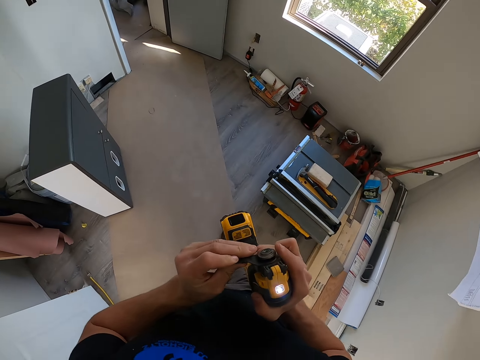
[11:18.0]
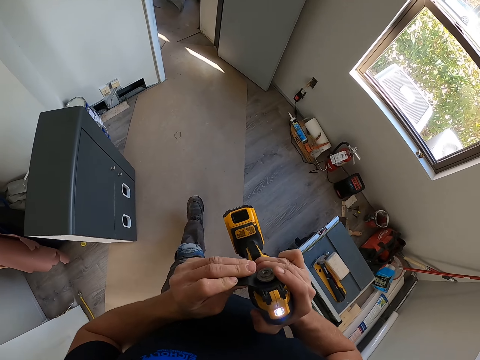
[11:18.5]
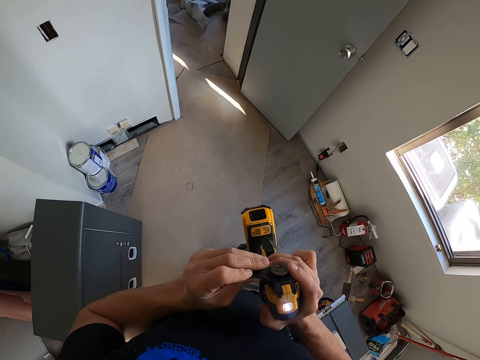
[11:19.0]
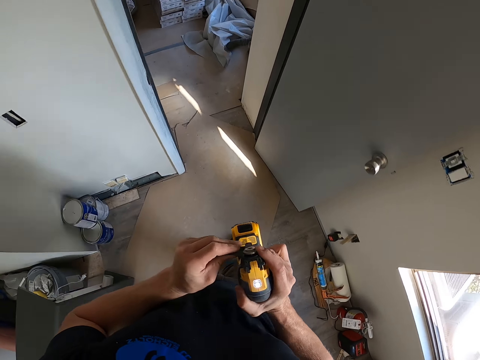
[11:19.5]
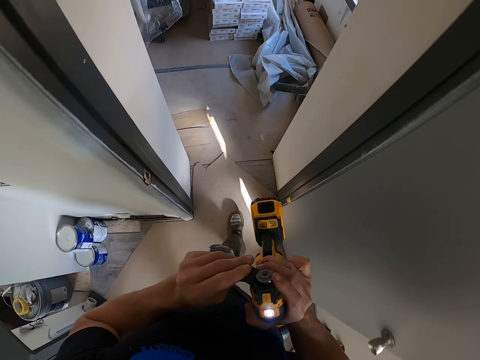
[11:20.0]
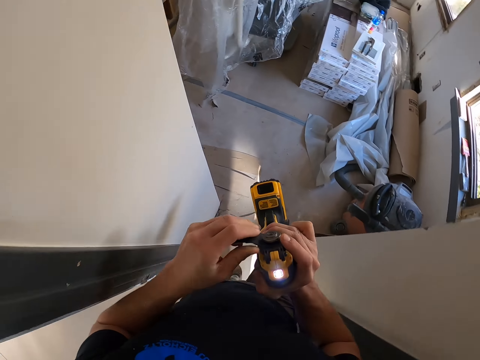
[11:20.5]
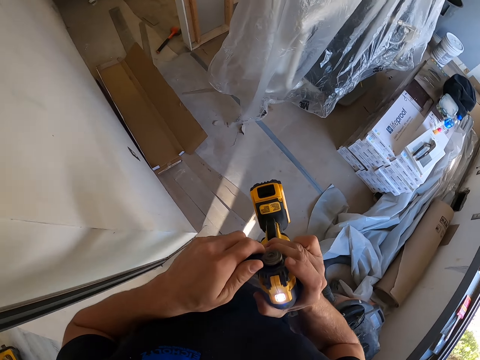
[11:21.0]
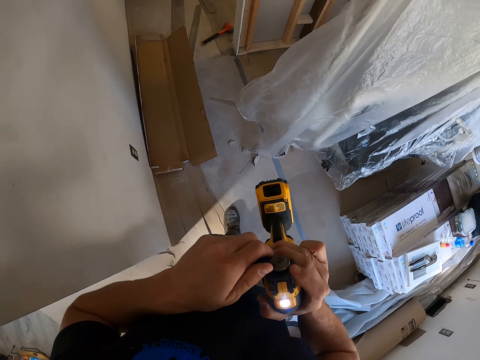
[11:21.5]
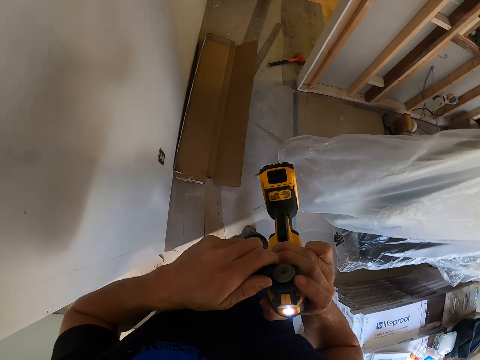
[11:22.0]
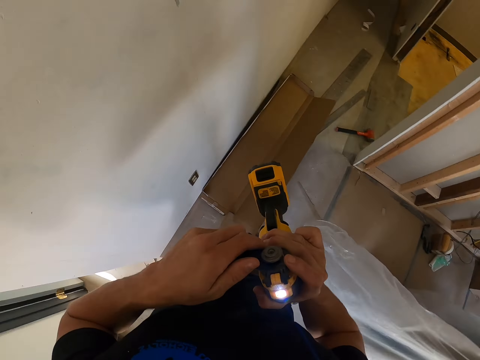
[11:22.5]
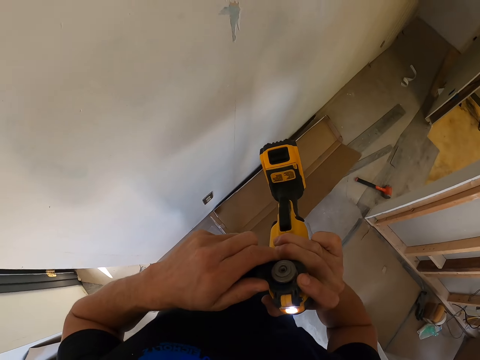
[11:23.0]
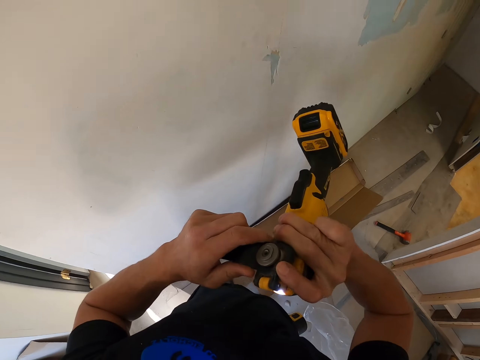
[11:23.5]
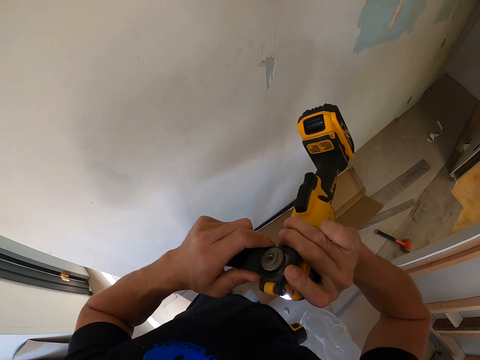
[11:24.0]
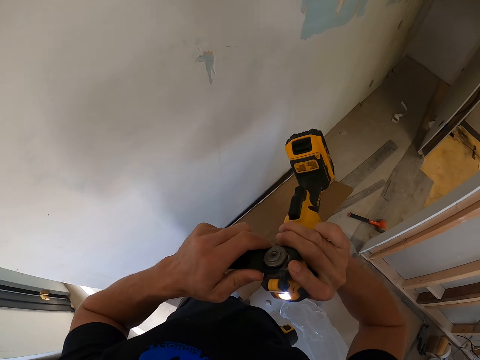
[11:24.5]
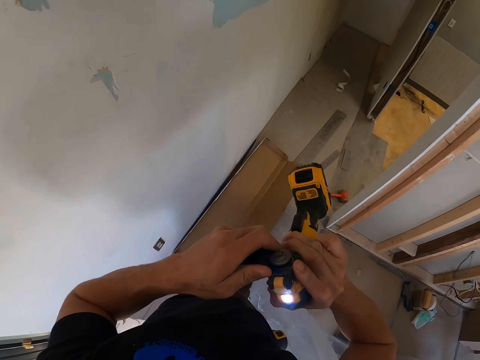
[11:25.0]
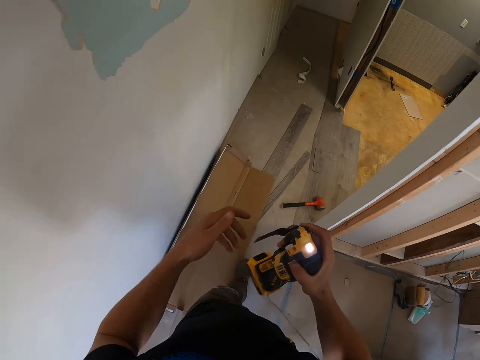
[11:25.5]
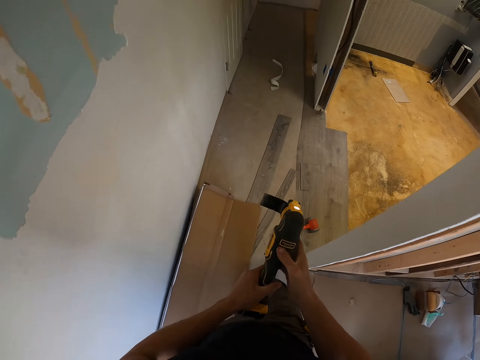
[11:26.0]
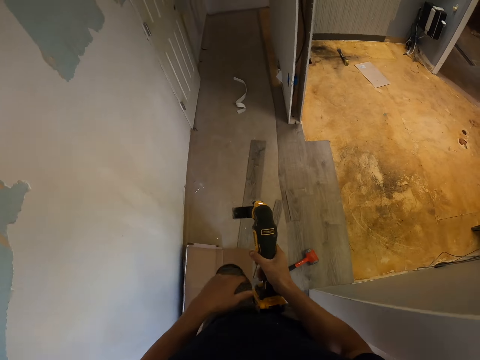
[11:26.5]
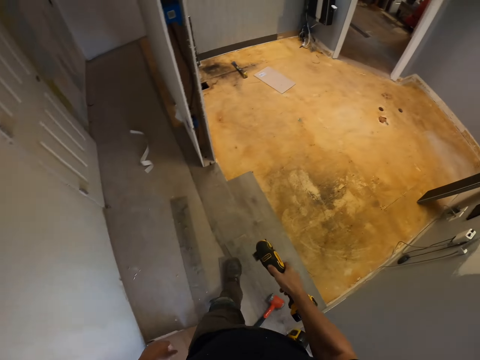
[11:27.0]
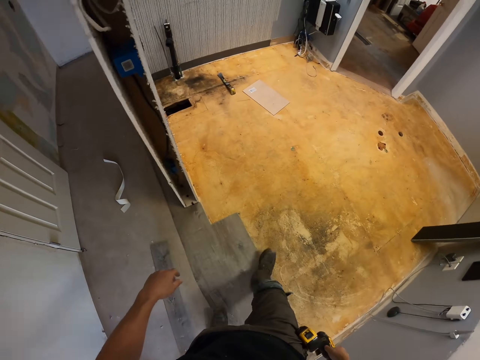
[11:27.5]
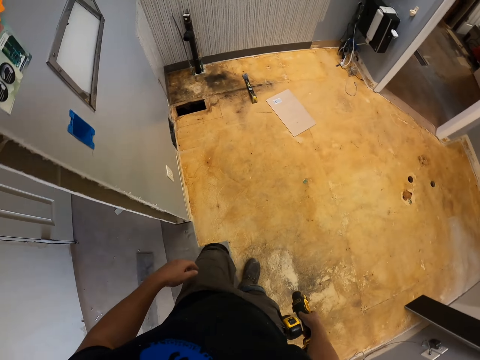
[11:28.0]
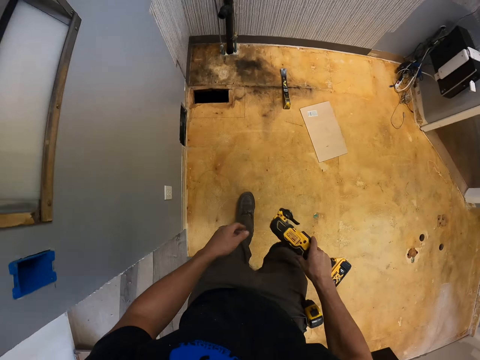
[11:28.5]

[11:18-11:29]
The camera wearer walks around.

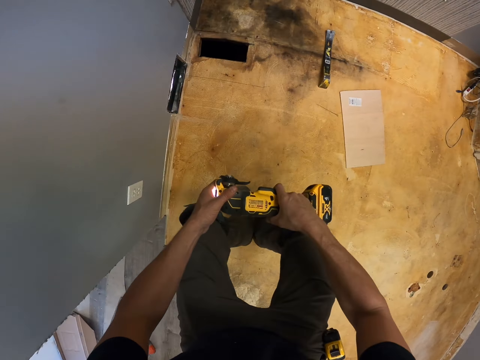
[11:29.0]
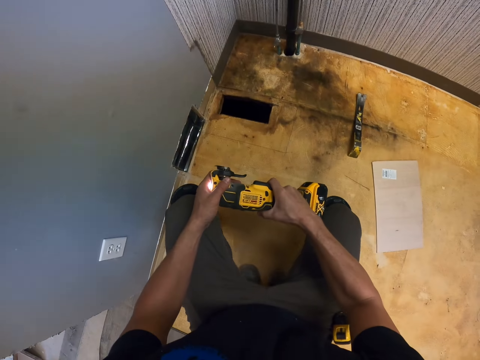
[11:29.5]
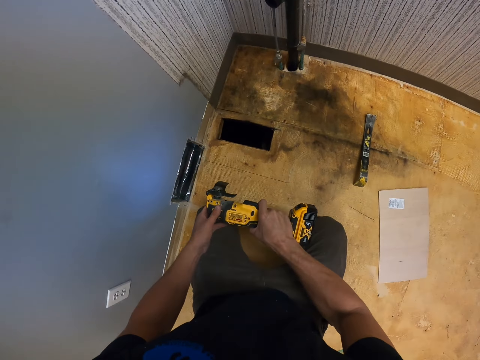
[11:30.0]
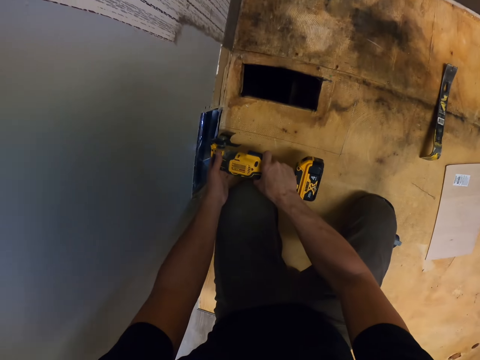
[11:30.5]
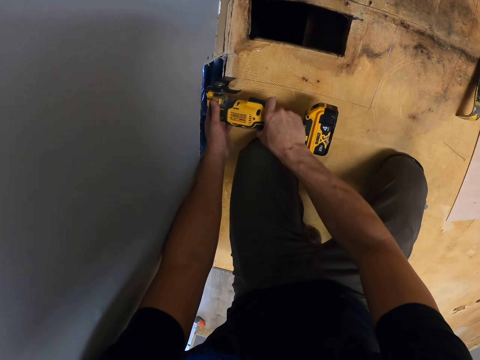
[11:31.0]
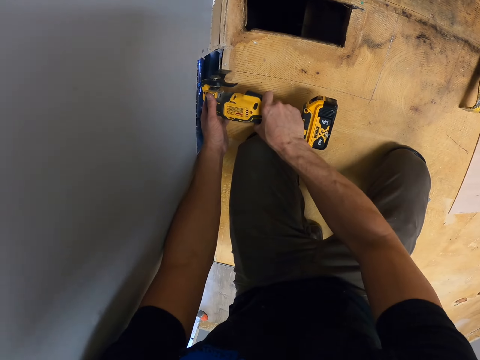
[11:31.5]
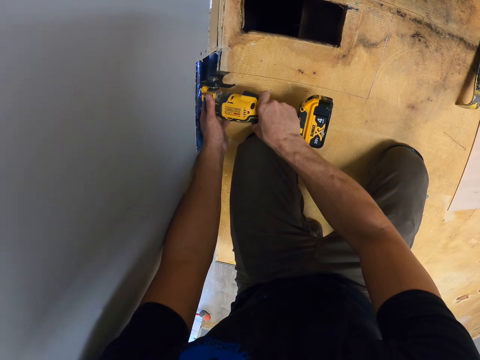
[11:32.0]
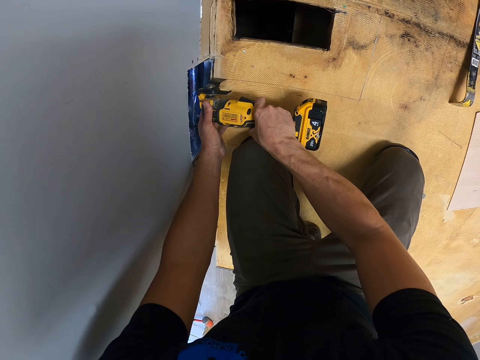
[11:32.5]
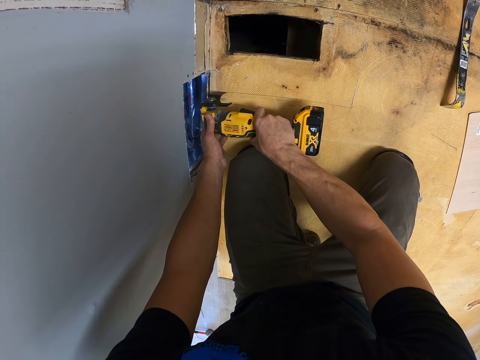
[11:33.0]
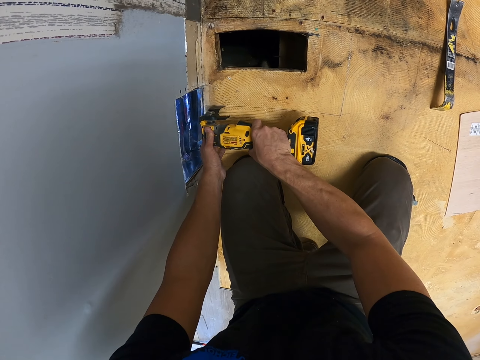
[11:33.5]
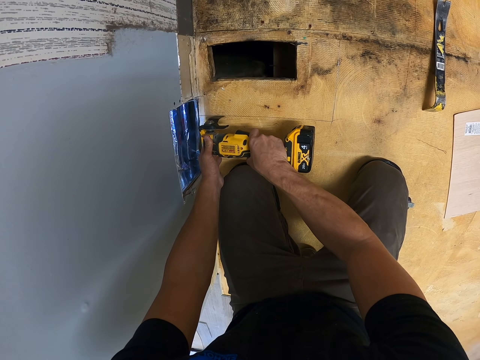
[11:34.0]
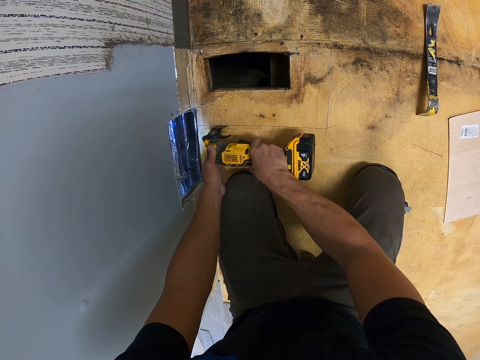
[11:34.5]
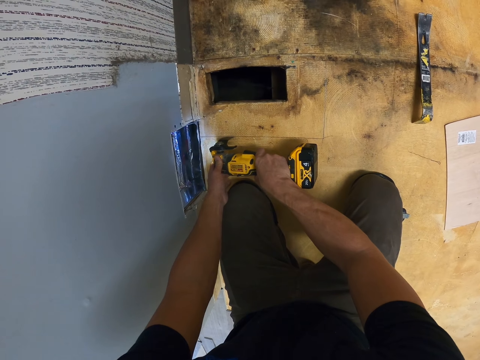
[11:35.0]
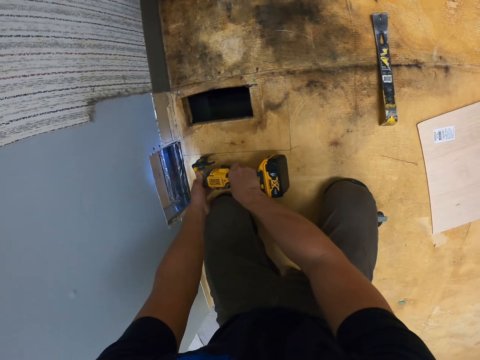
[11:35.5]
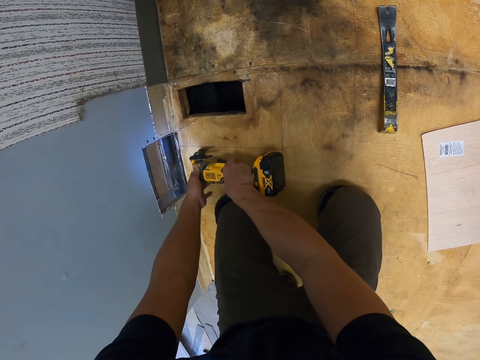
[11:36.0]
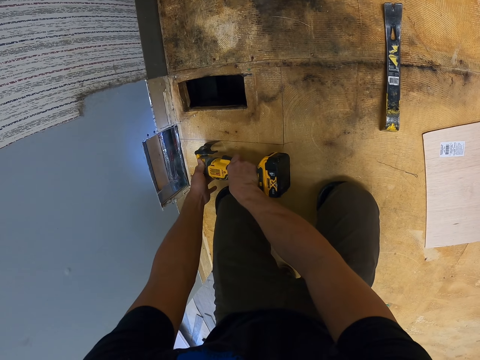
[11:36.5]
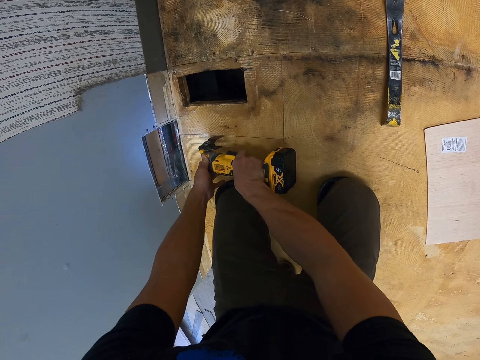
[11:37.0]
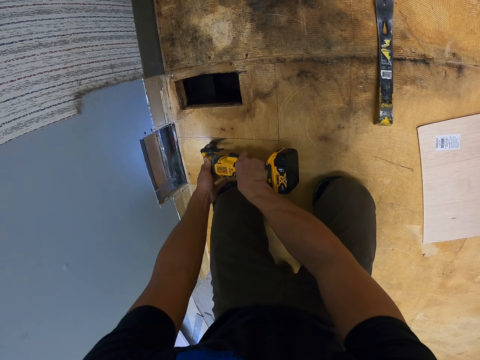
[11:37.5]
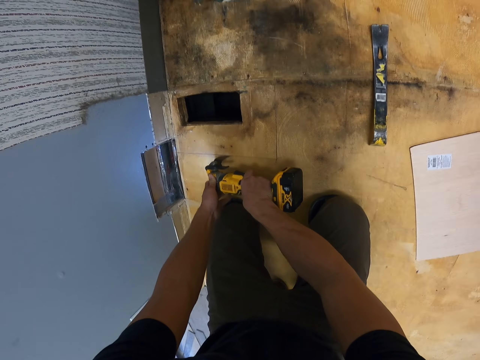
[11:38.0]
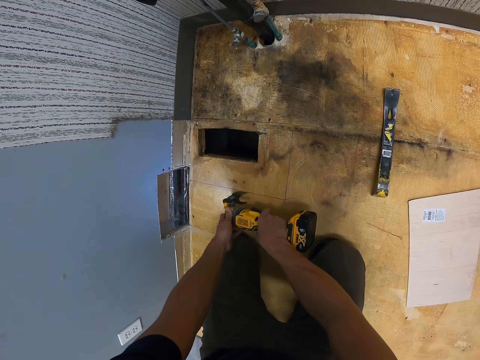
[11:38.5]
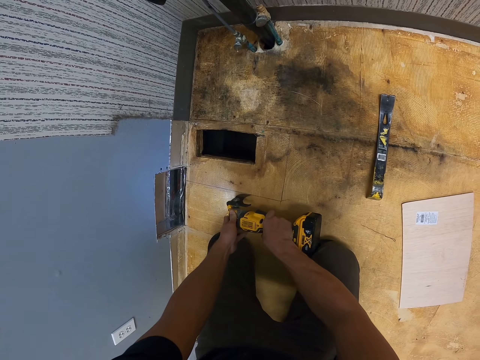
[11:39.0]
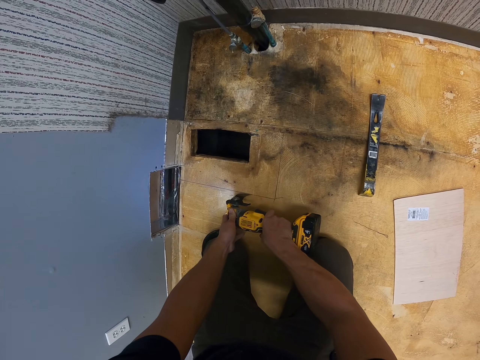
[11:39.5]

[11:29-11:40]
The camera wearer kneels. They cut the cardboard with a cut-out tool. They use a power drill or cut-out tool on the floor.

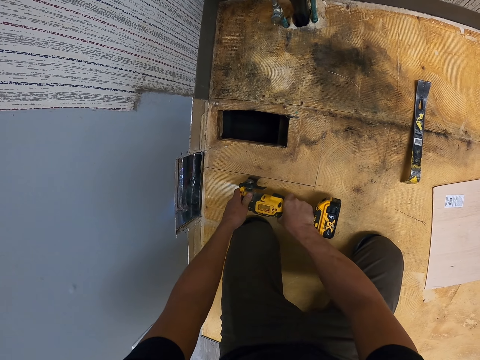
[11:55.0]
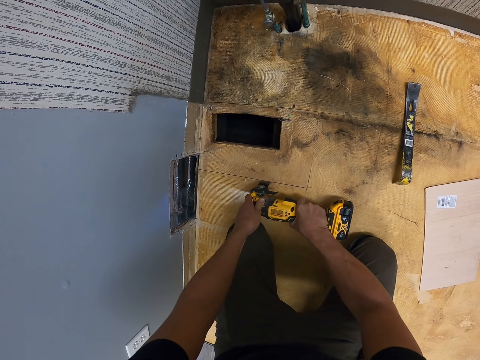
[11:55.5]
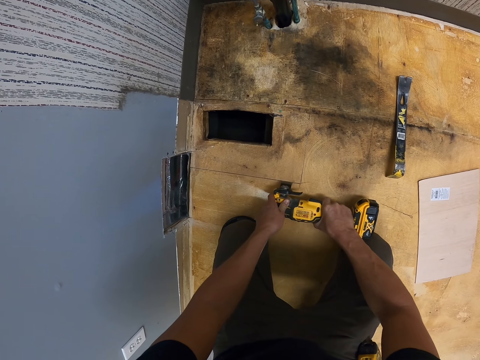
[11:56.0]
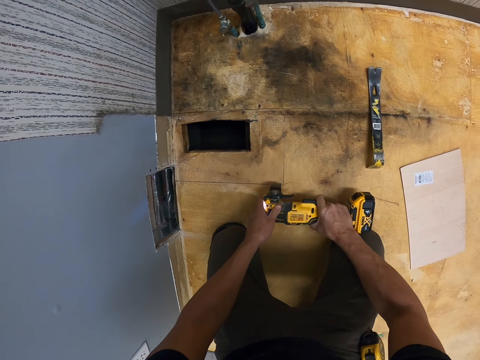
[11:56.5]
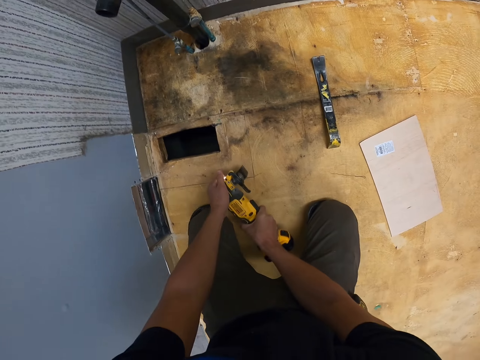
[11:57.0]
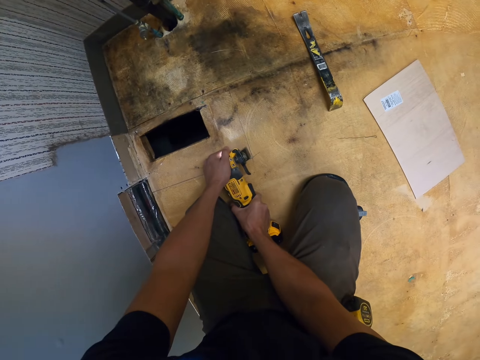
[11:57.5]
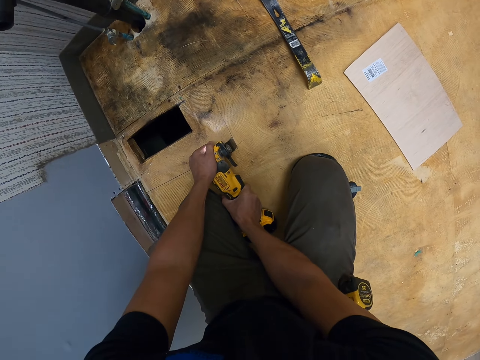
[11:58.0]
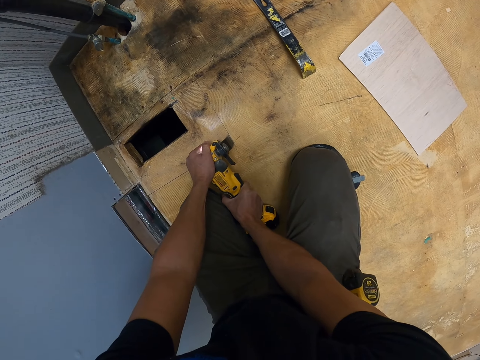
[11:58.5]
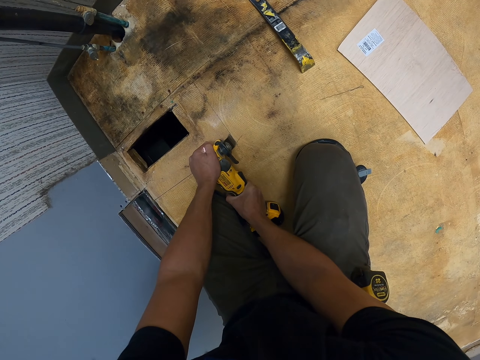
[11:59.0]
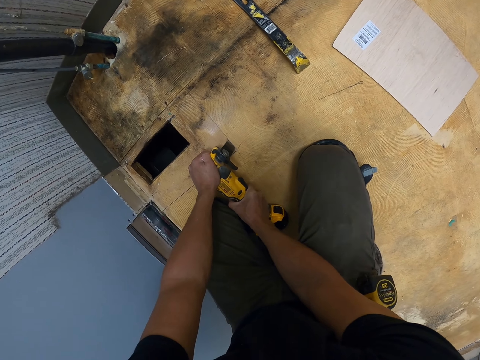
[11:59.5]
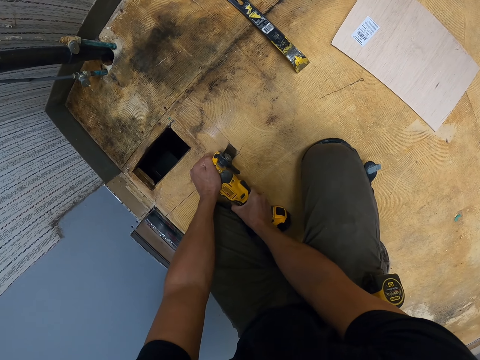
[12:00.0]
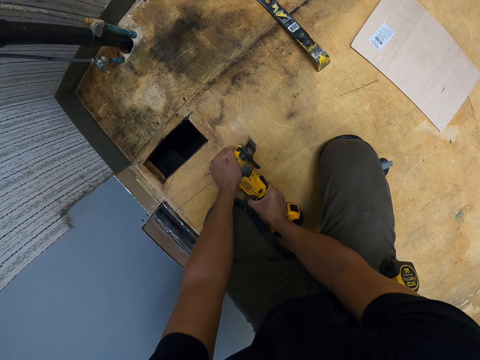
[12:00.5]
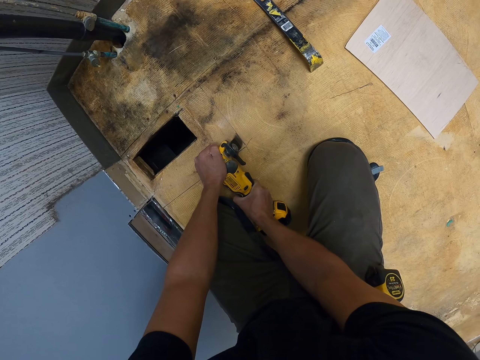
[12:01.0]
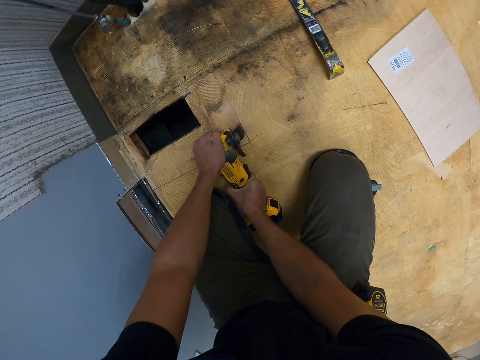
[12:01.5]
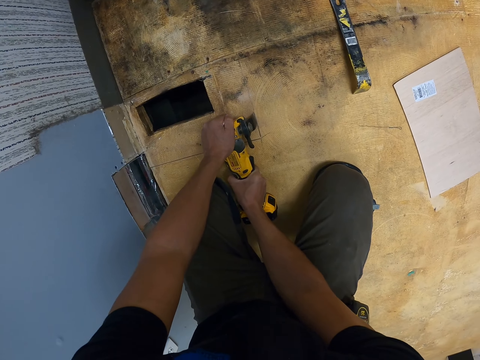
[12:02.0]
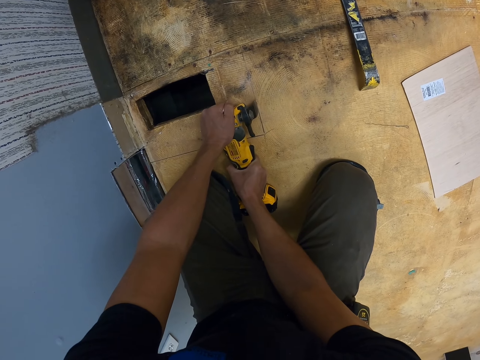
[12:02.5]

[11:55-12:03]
The camera wearer turns the cut-out tool. They cut the cardboard with the cut-out tool.
